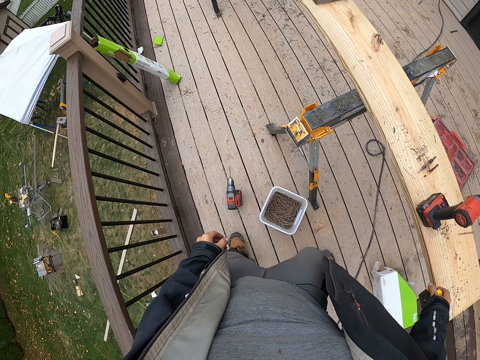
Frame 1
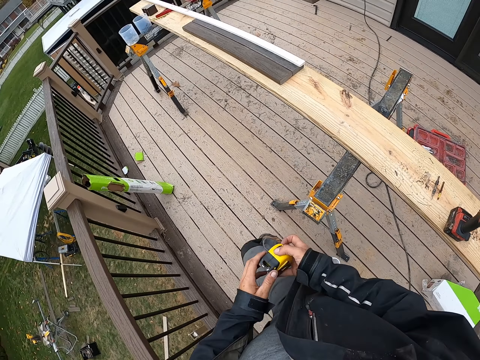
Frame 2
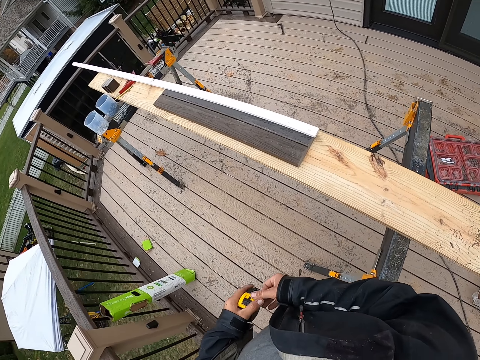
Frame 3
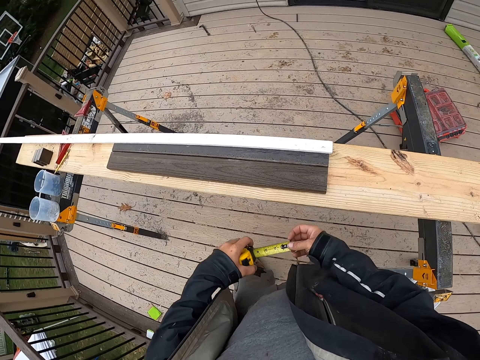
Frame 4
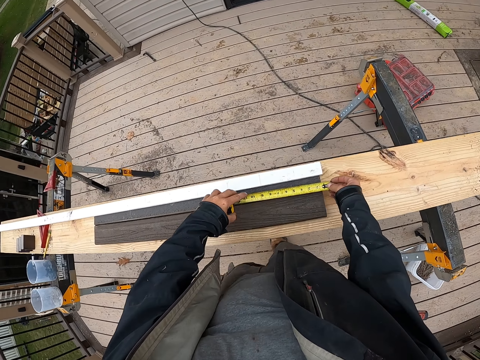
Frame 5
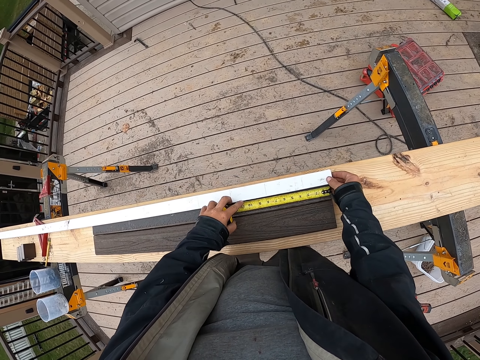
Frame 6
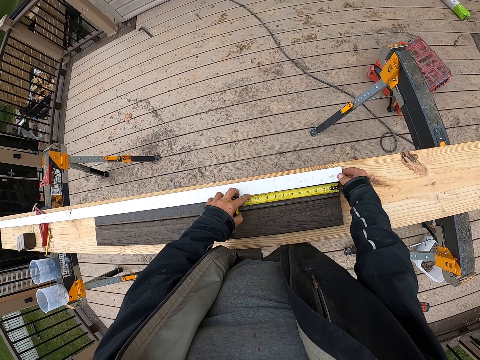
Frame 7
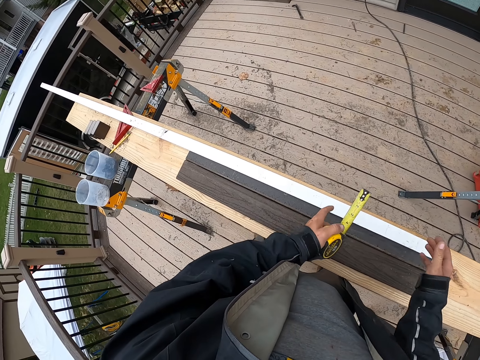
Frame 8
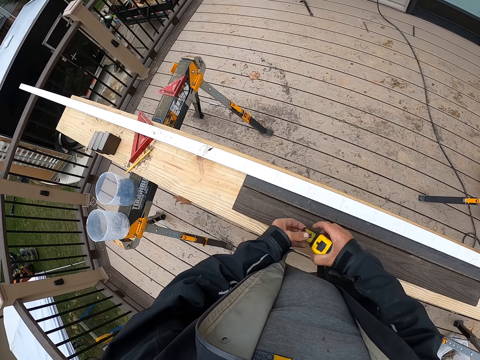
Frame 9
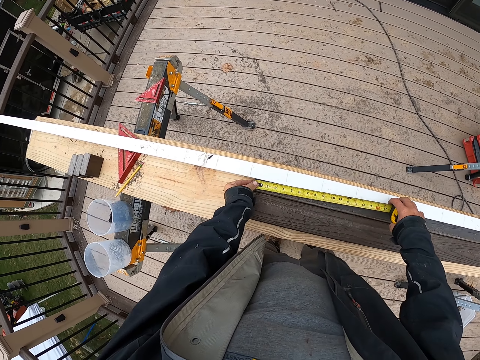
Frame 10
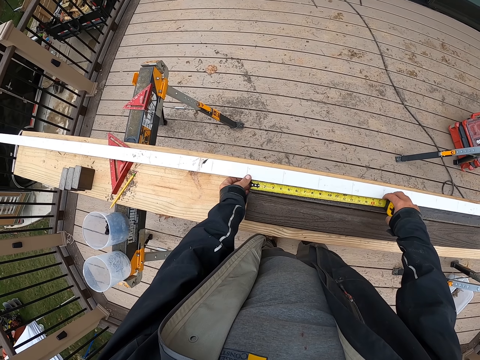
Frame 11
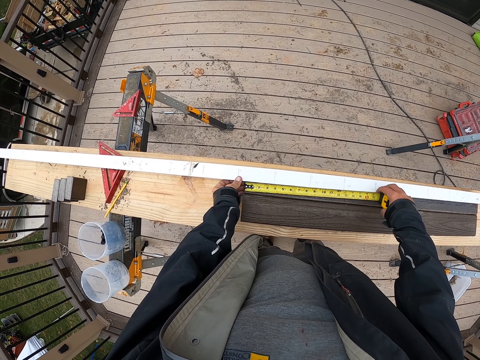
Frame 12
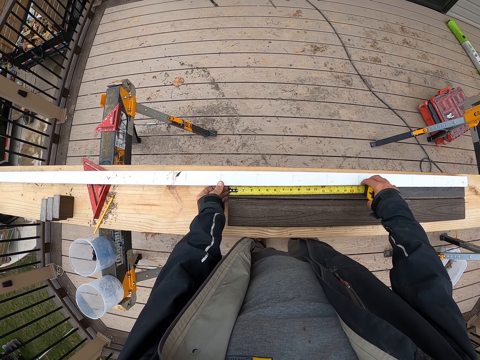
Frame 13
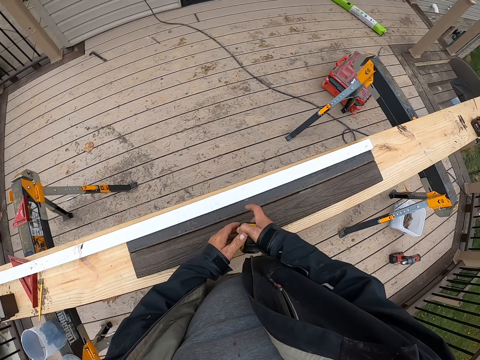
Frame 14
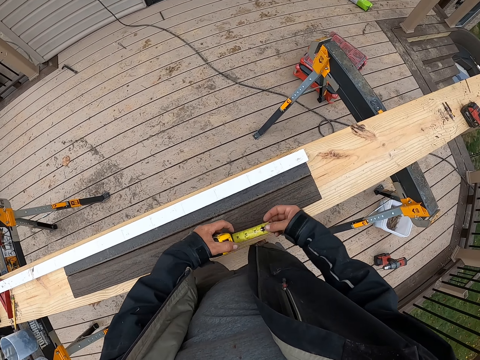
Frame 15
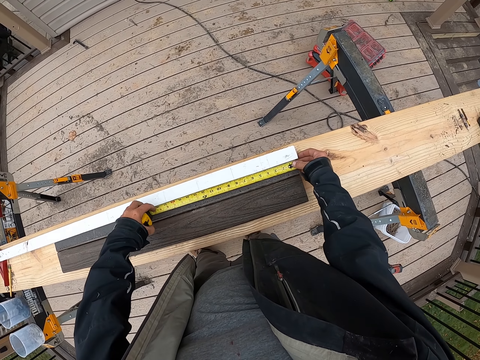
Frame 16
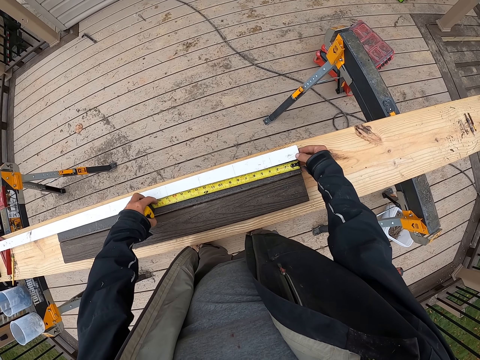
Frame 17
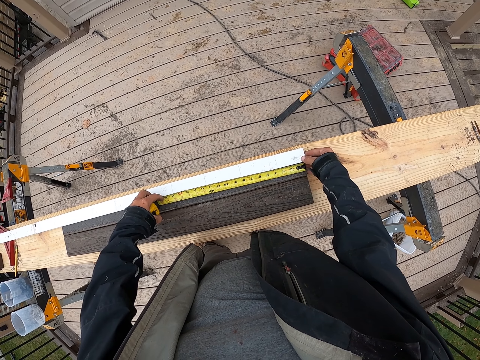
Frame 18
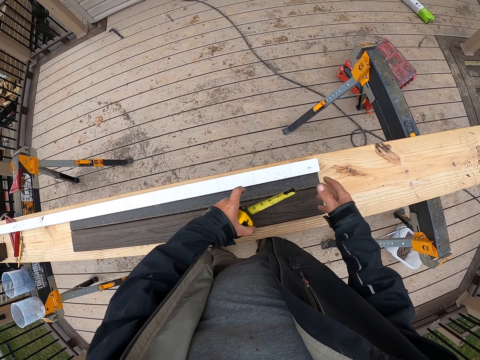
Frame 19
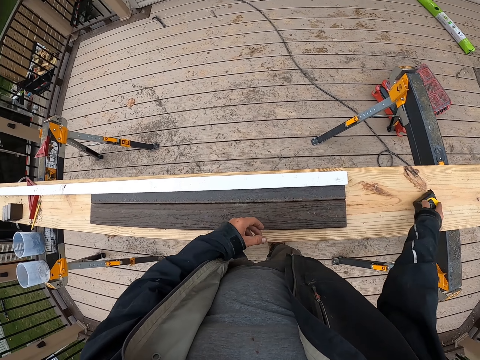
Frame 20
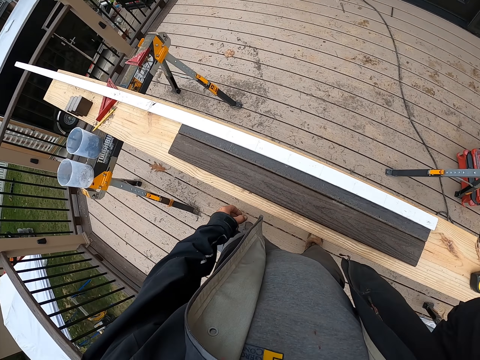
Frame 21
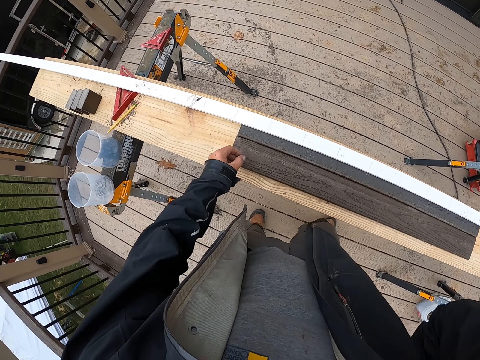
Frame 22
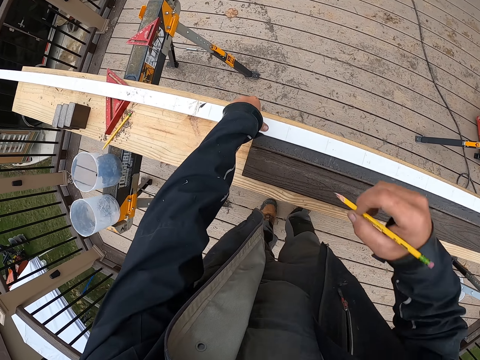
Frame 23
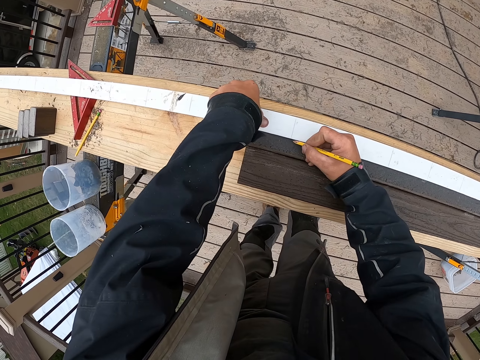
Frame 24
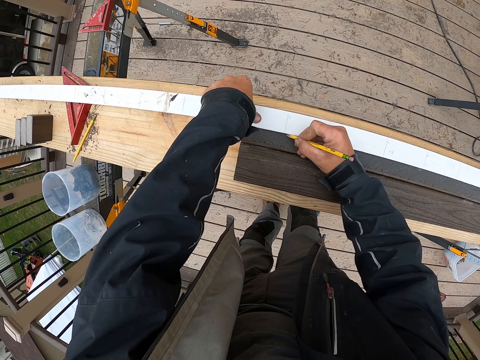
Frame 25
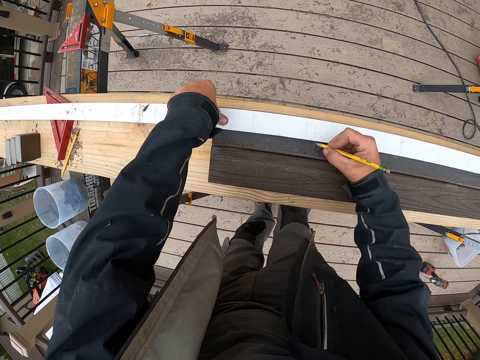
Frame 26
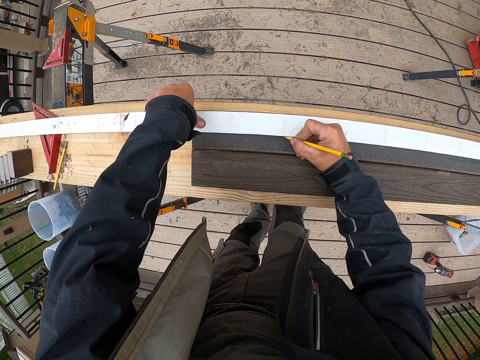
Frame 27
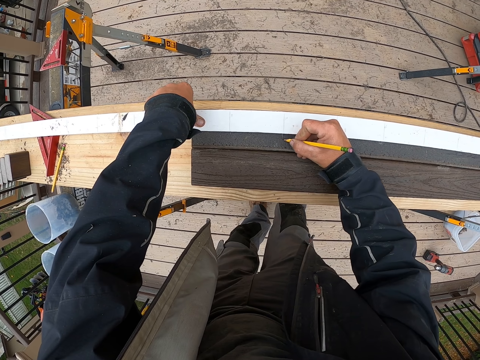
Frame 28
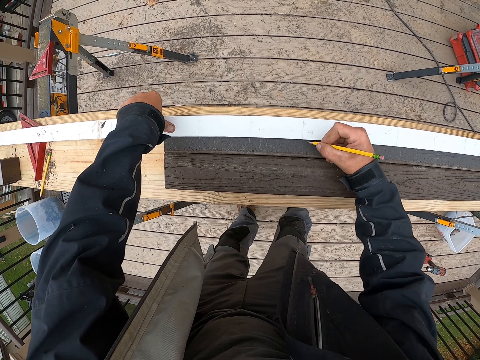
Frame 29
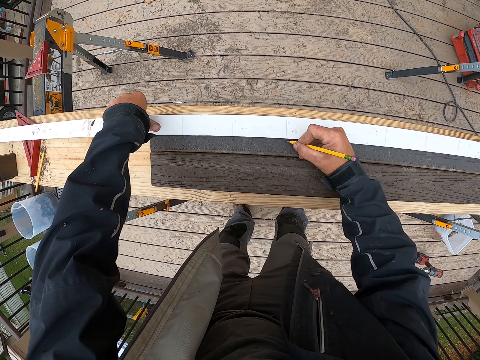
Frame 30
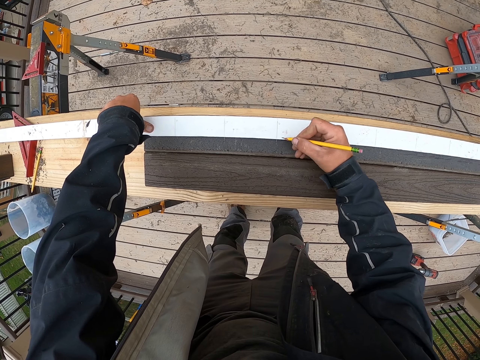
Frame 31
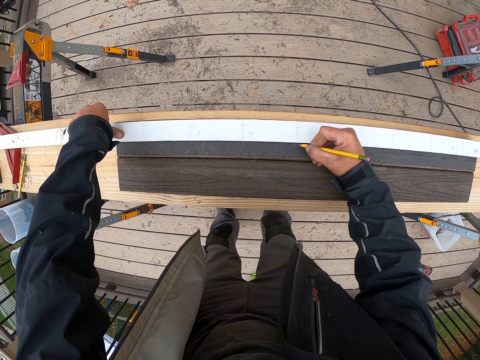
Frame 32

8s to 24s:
The camera wearer walks towards the wood. They pick up the tape measure. They walk forward. They spread the tape. They measure the rail. They close the tape. They measure the rail. They close the tape. They measure the rail. They close the tape and put the tape down. They mark the hand rail with a pen.

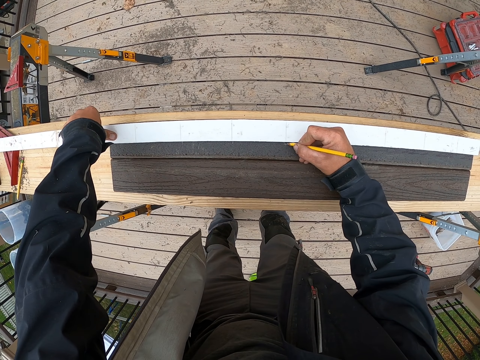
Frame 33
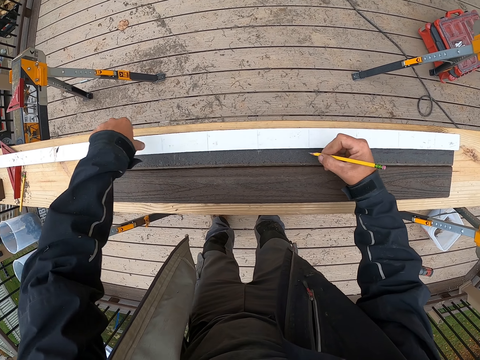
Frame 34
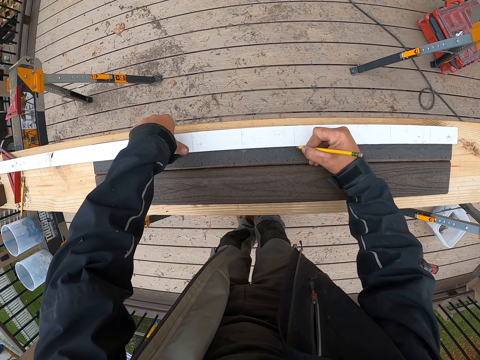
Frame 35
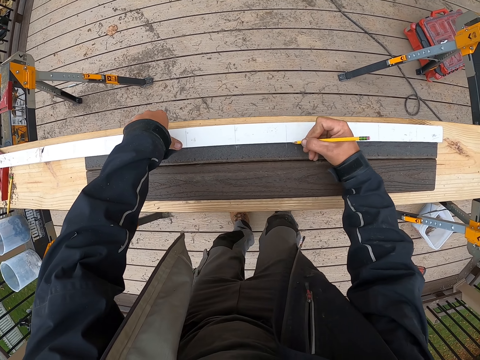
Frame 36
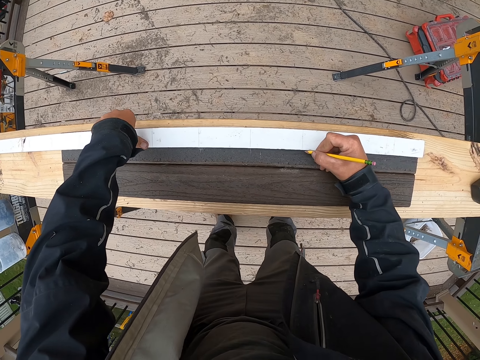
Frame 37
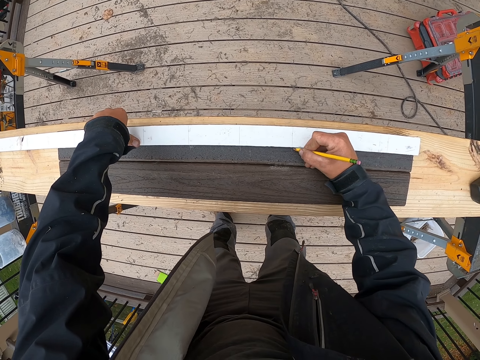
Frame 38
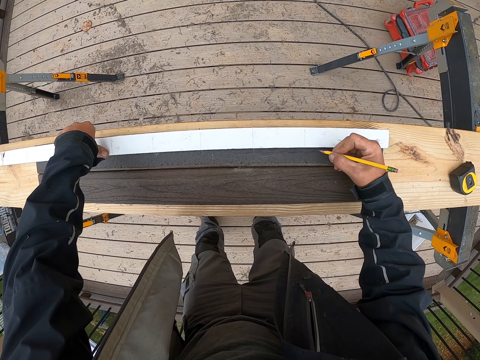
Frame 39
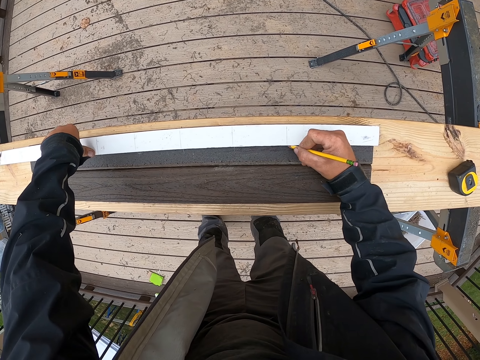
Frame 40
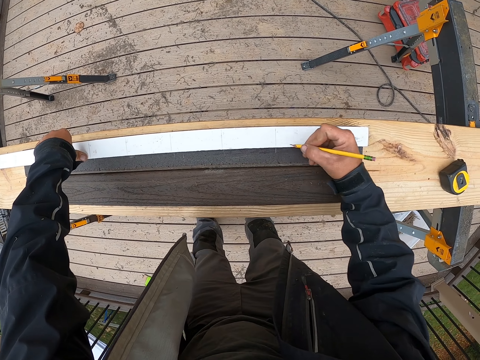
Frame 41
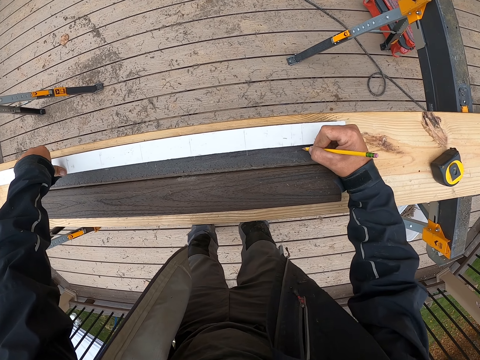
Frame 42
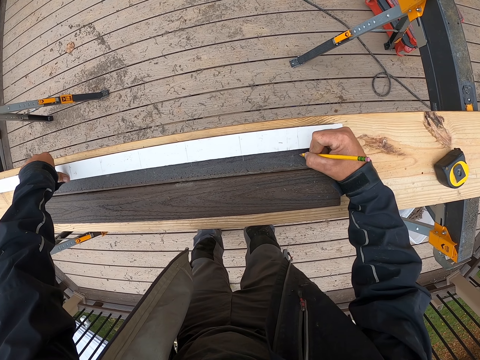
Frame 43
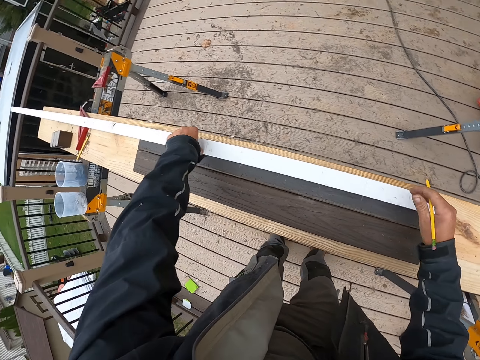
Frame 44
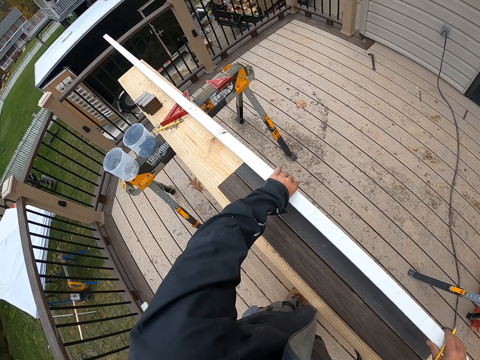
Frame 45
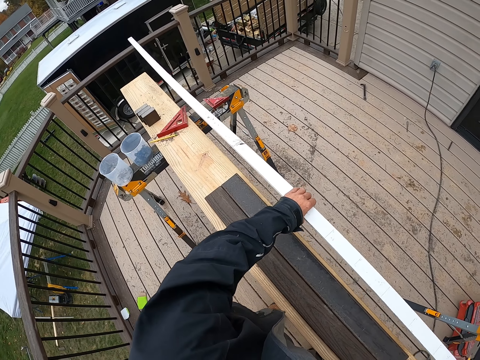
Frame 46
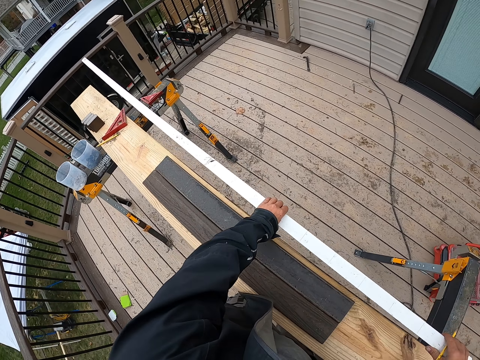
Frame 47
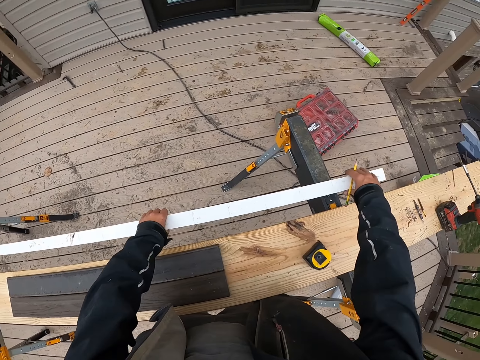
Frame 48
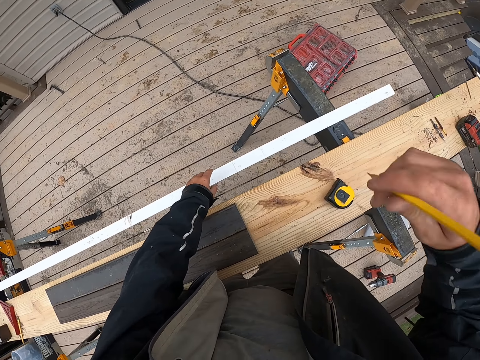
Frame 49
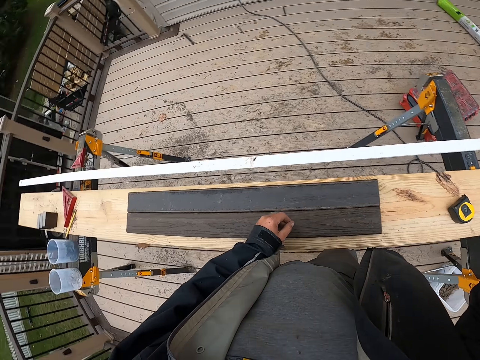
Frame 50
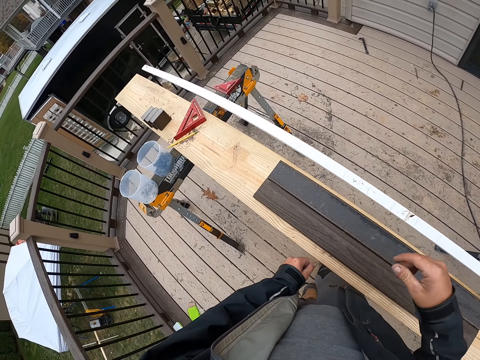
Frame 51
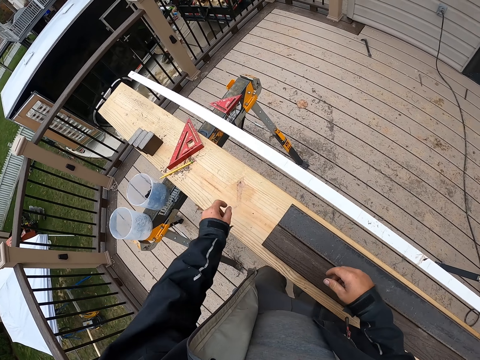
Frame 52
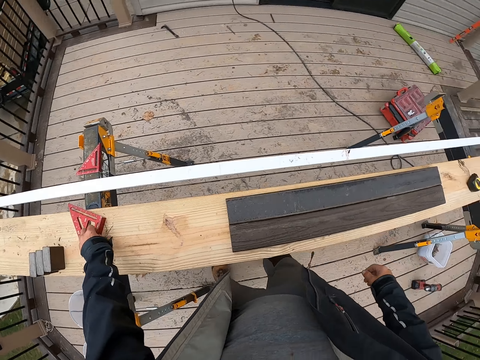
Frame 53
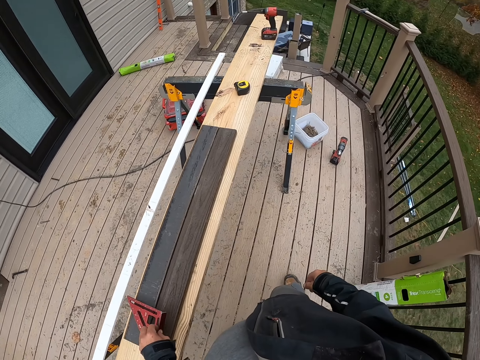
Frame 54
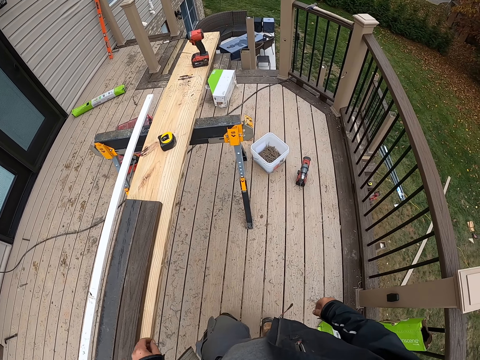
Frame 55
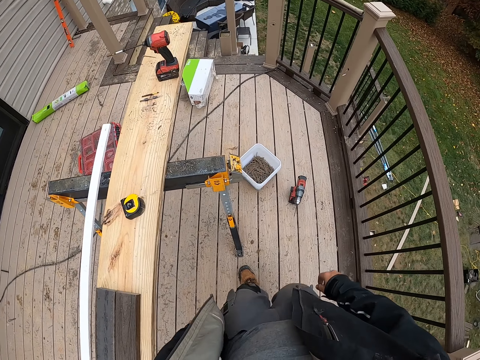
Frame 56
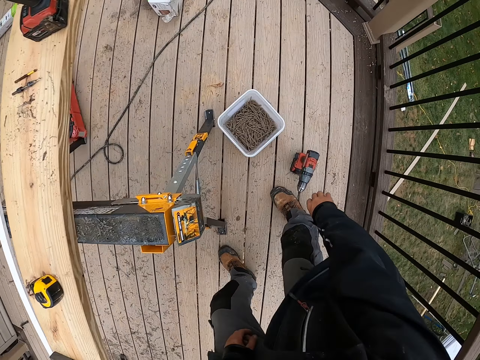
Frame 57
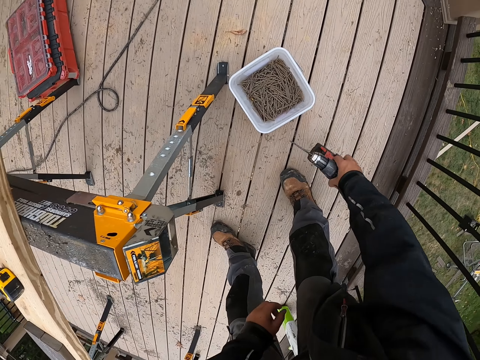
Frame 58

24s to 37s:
The camera wearer lifts a ceiling board. They put the rail down. They move a ruler and lift the ruler up. They walk around and move forward. They pick up a driller.
